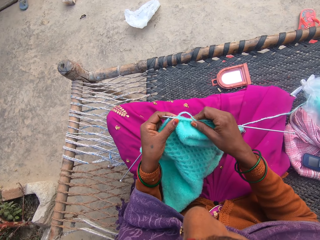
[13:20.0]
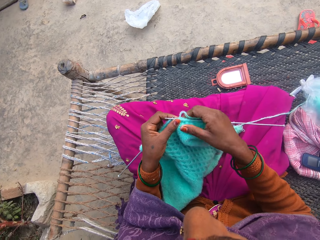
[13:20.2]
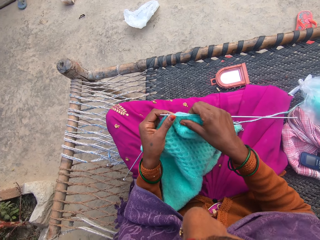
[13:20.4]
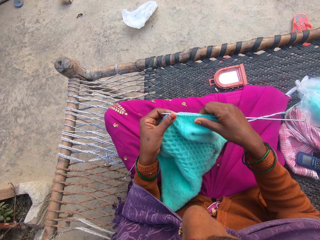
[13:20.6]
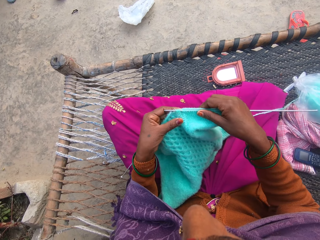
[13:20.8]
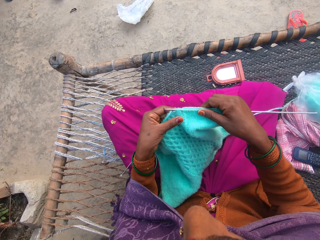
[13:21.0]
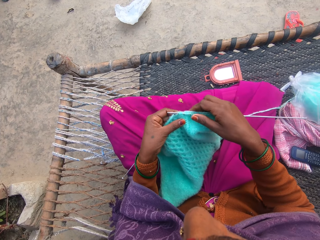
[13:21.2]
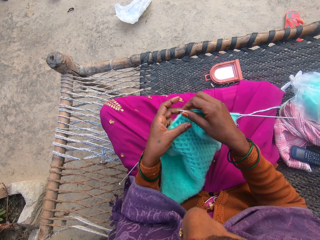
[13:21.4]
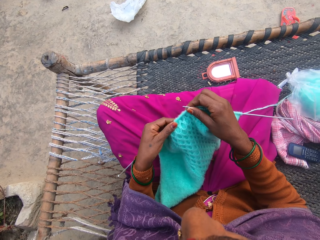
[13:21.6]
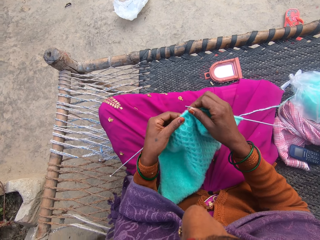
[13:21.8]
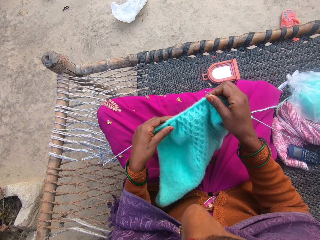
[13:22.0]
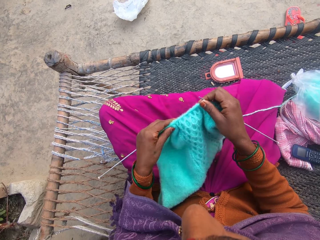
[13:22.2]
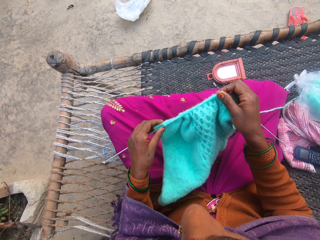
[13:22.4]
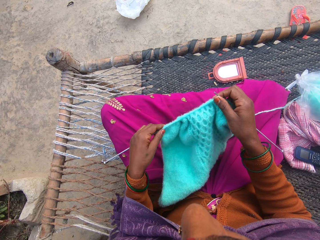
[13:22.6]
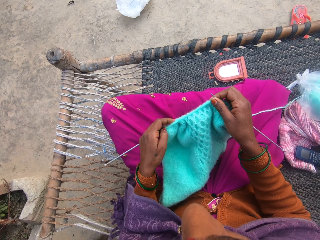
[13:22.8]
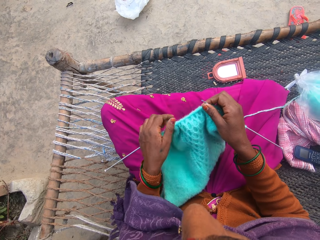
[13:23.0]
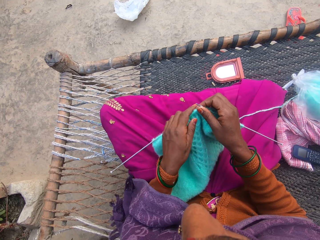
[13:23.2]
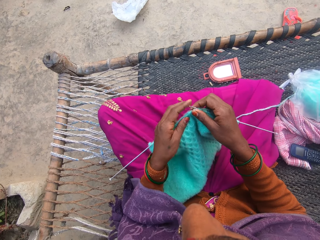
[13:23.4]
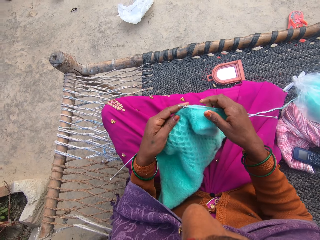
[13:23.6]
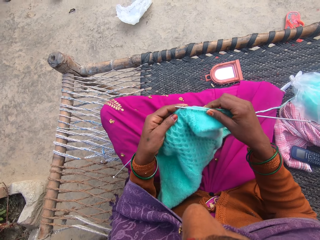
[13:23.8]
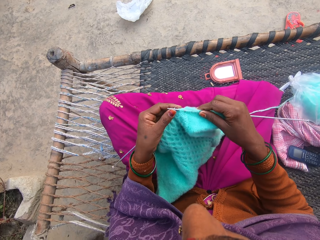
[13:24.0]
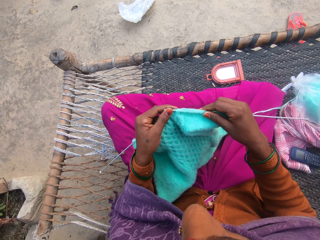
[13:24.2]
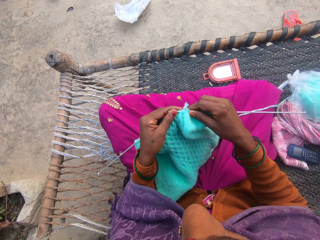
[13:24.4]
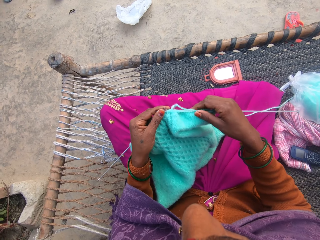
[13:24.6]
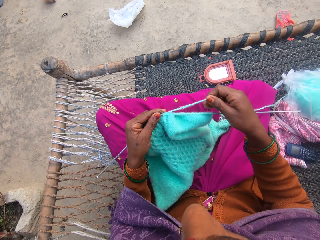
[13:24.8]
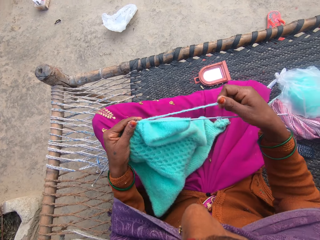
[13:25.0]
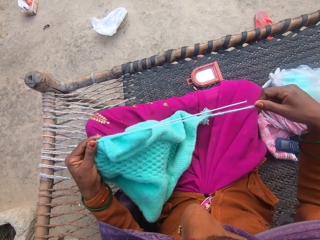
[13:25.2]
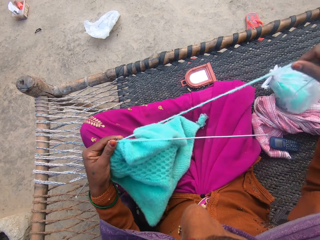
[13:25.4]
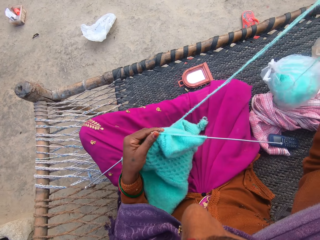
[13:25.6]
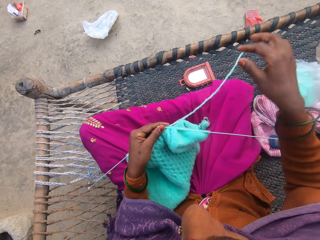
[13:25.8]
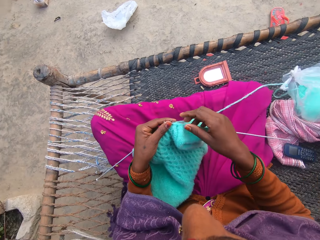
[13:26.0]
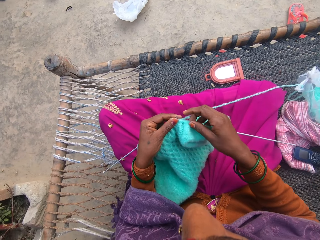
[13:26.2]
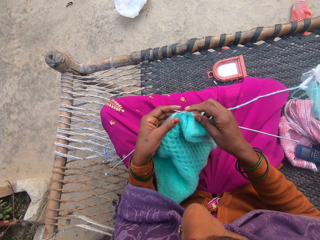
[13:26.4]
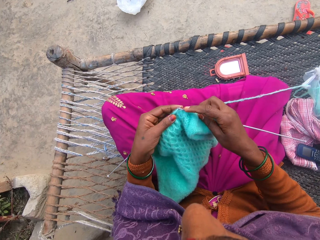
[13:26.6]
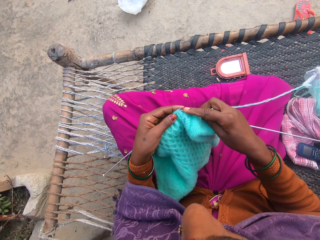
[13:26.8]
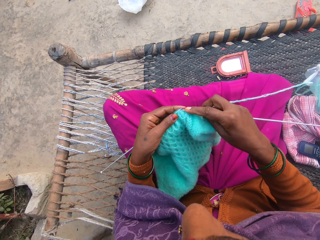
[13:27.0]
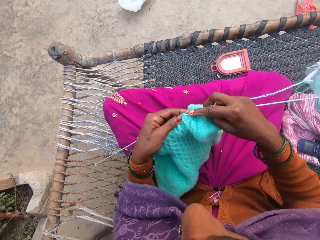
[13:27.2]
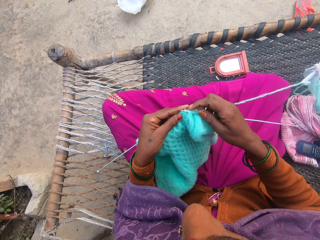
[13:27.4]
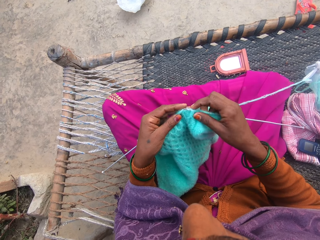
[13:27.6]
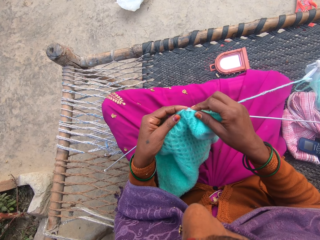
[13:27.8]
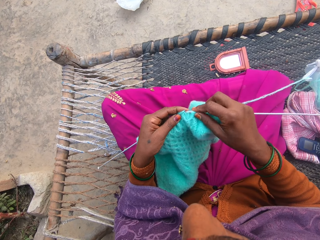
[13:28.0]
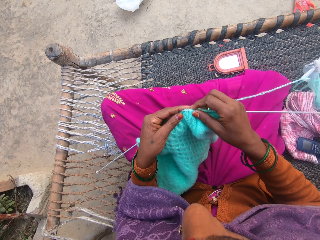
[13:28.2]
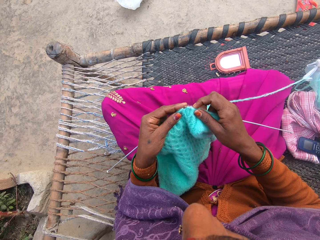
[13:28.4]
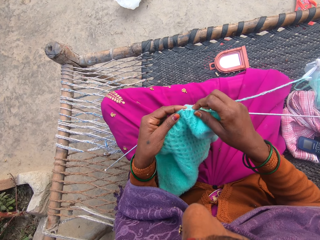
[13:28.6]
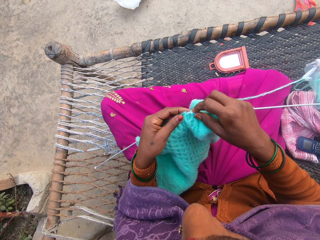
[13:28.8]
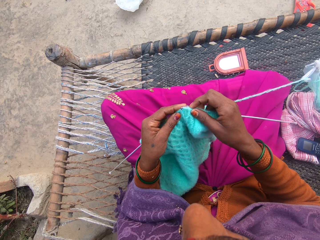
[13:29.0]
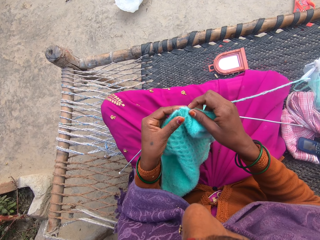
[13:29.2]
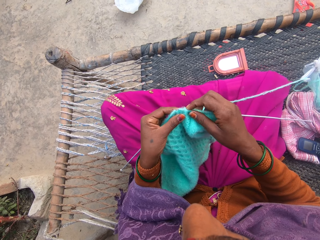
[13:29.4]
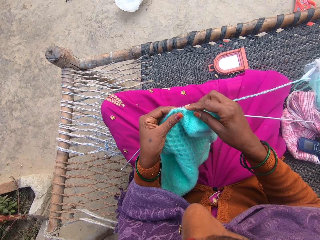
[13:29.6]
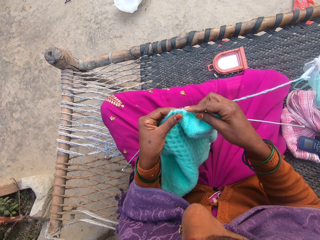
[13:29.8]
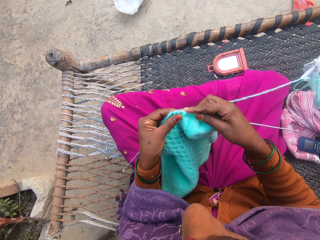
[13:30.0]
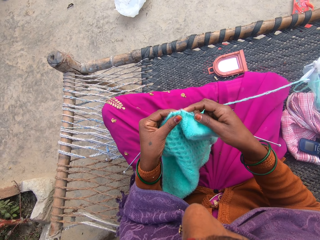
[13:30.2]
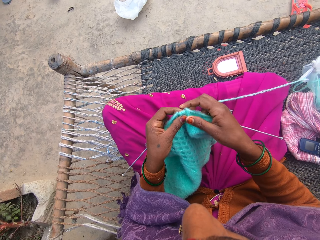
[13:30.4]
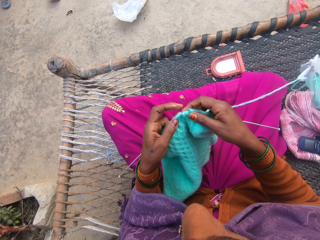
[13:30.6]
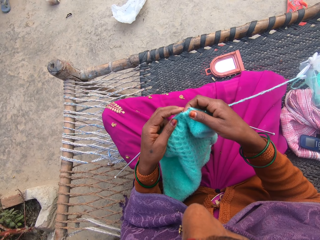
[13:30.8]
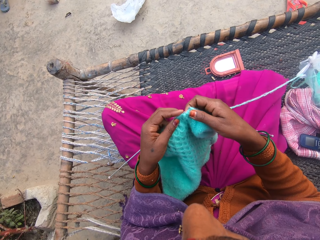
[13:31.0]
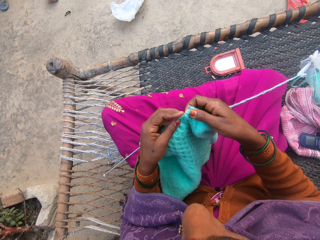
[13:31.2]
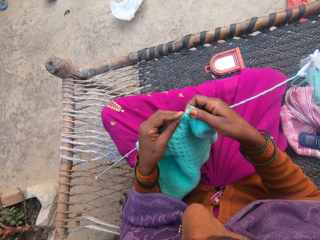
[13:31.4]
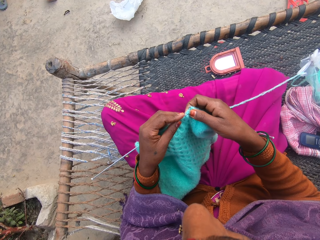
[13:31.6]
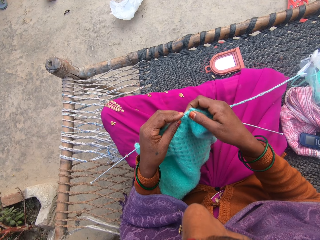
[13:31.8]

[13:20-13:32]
The camera wearer adjusts the yarn with hand. They converse with a male. They knit the yarn with knitting needles.

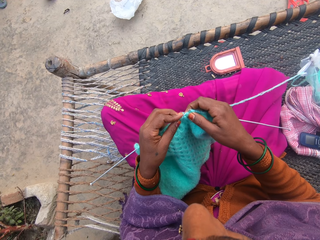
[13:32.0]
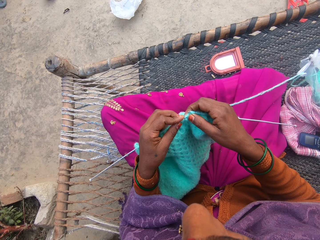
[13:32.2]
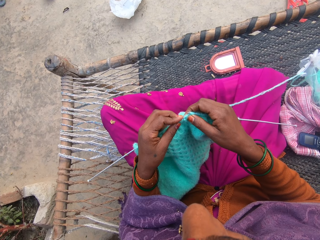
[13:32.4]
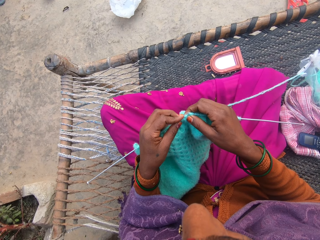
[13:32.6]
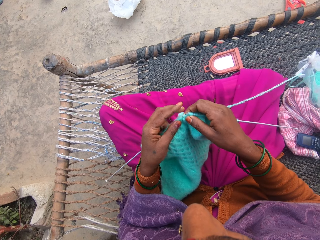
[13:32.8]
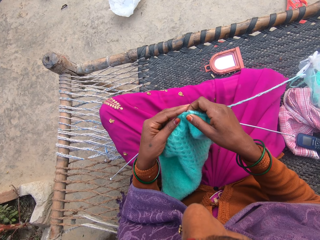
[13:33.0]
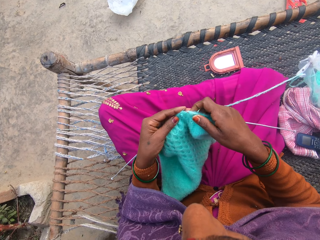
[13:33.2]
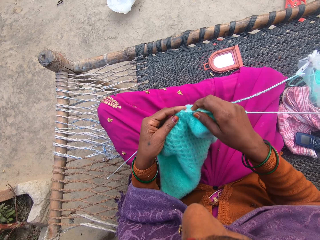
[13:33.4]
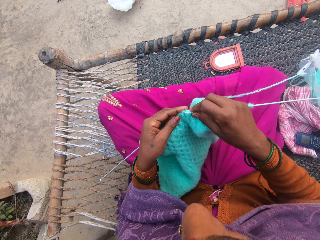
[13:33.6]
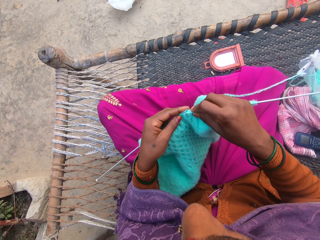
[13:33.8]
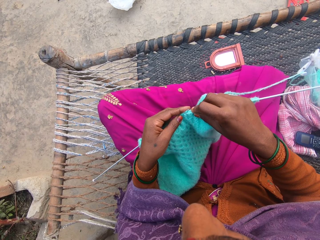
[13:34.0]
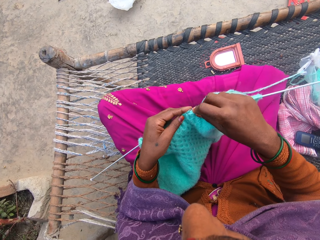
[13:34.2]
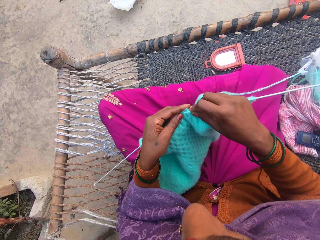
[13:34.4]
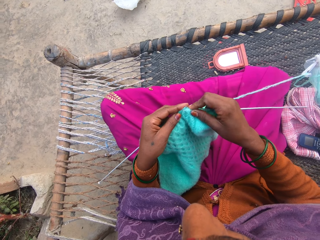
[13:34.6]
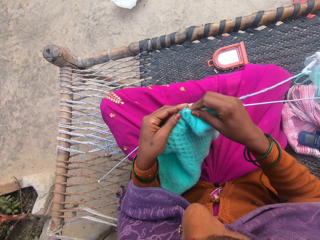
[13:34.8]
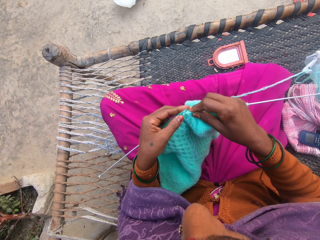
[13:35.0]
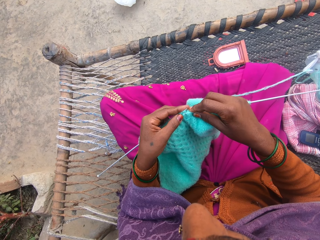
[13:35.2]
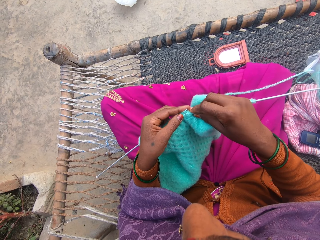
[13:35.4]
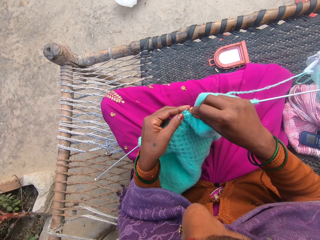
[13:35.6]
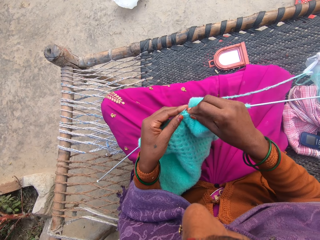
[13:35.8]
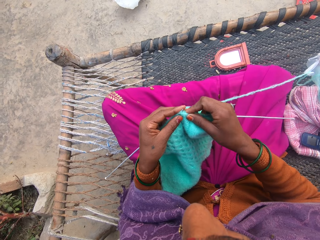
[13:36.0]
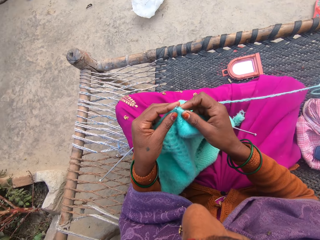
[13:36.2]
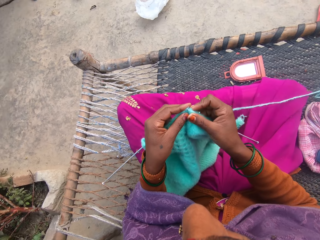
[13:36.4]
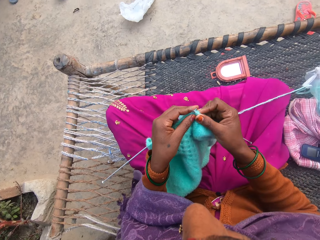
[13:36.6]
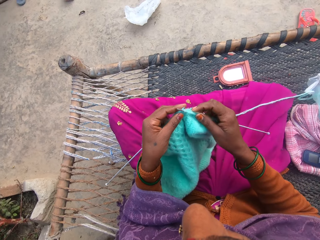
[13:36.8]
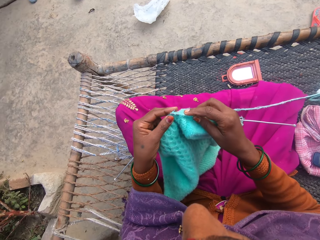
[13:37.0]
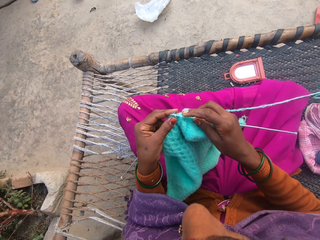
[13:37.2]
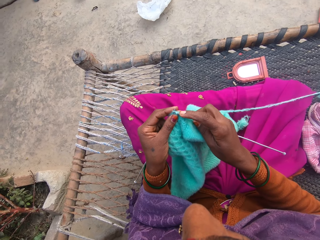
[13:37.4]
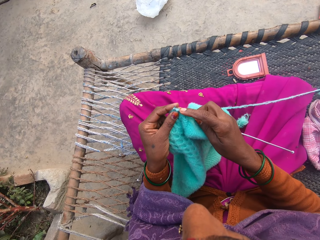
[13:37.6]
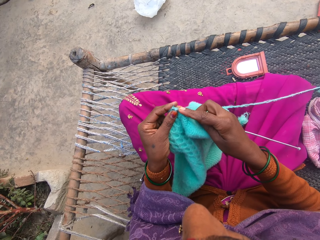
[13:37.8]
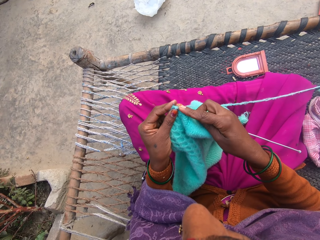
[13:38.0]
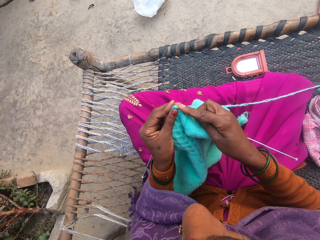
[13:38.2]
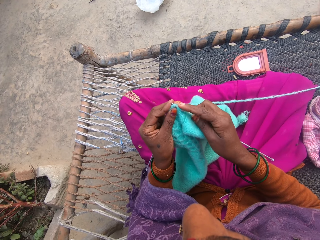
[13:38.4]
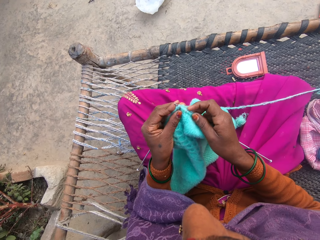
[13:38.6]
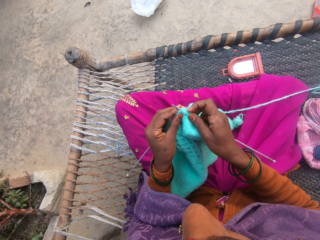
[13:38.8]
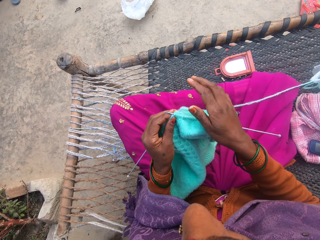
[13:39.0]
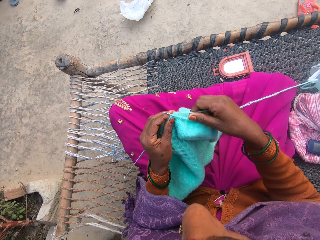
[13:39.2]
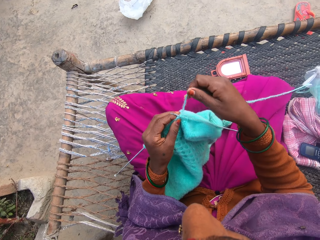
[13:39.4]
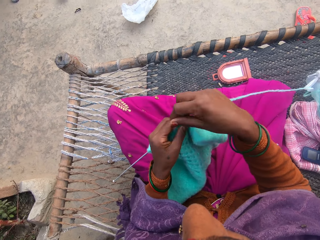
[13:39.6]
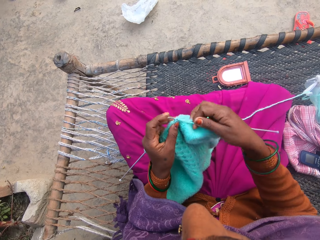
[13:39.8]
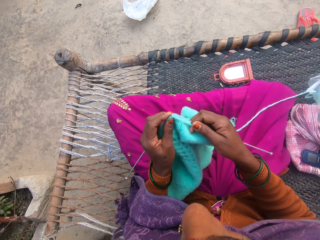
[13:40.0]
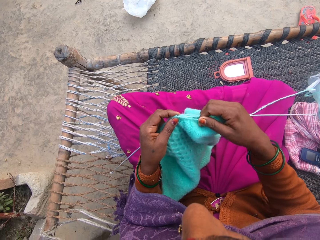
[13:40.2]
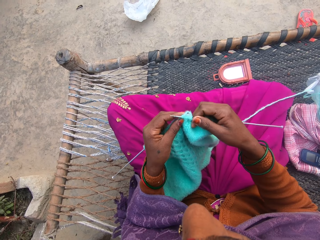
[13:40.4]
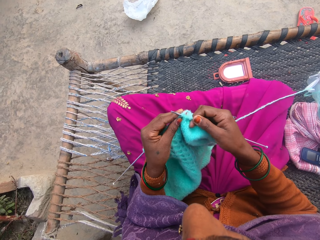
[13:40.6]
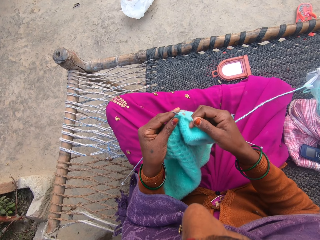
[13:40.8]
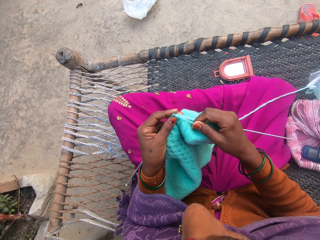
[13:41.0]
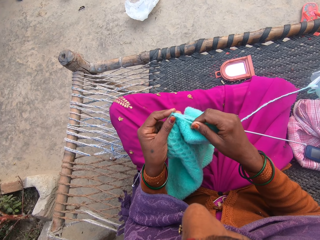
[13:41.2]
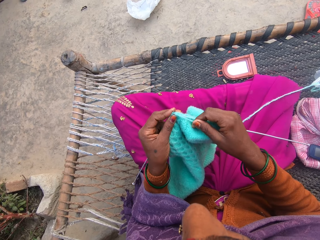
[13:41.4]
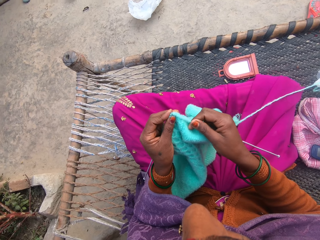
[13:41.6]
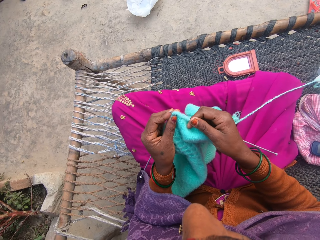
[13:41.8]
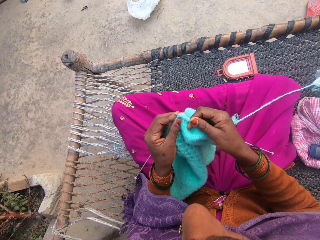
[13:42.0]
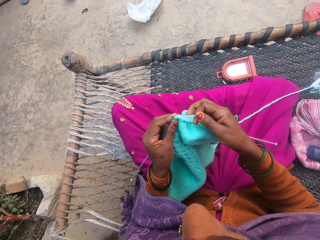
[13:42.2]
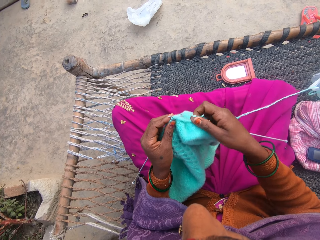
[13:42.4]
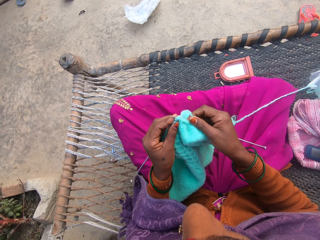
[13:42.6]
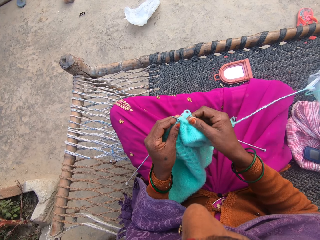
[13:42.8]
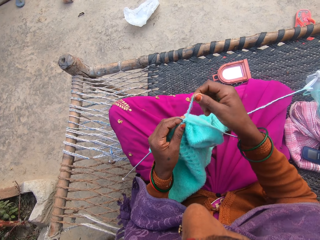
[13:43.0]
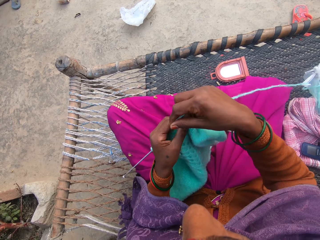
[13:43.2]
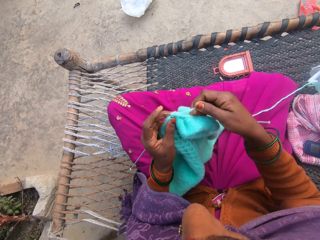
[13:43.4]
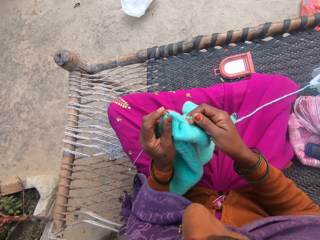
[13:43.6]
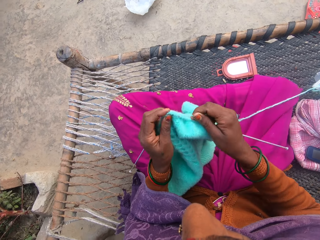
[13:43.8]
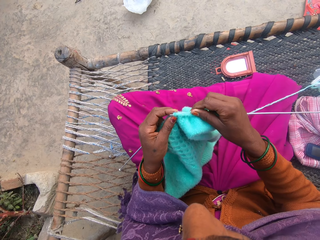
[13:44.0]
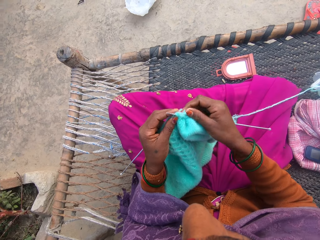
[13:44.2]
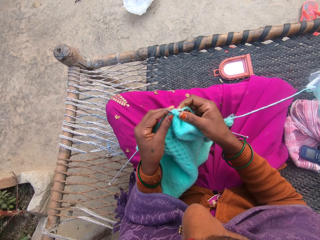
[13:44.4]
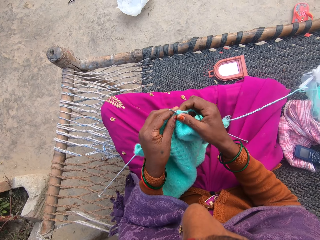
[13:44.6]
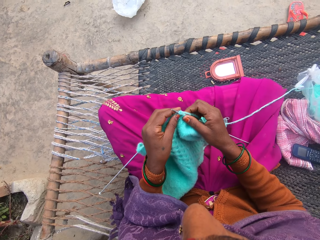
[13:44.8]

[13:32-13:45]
The camera wearer converses with a male.
